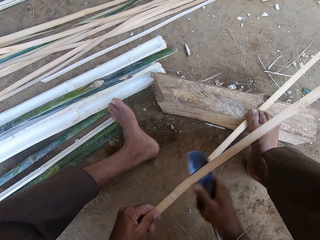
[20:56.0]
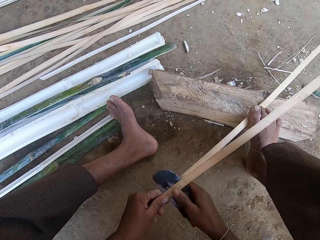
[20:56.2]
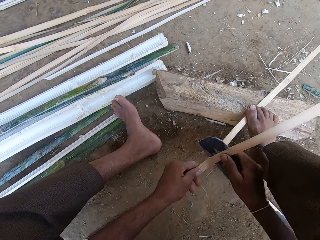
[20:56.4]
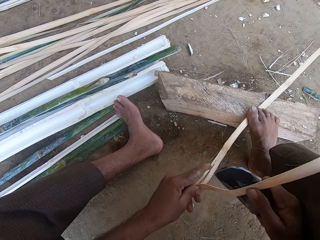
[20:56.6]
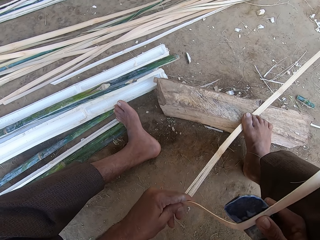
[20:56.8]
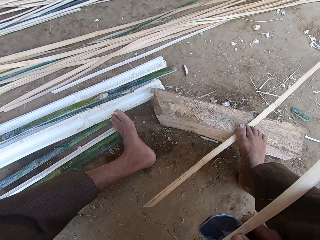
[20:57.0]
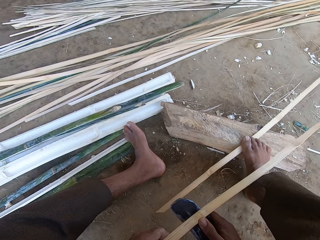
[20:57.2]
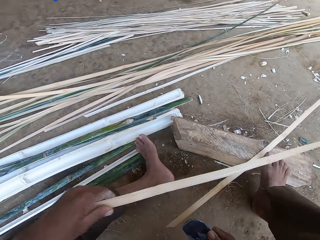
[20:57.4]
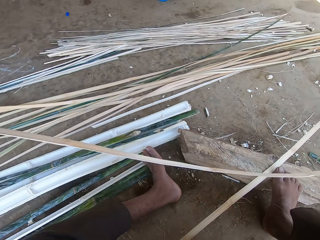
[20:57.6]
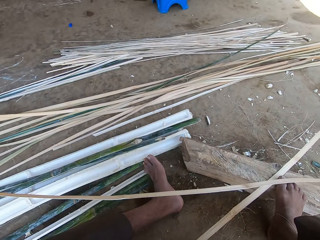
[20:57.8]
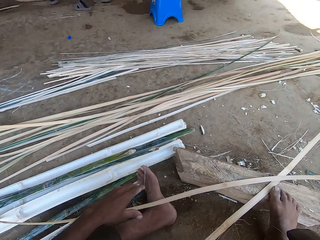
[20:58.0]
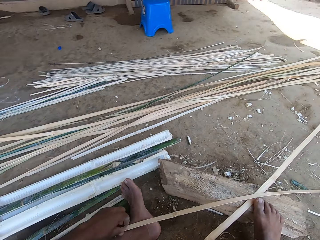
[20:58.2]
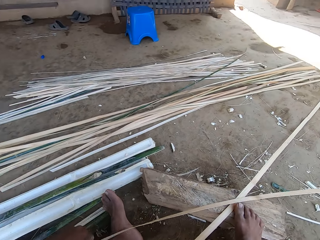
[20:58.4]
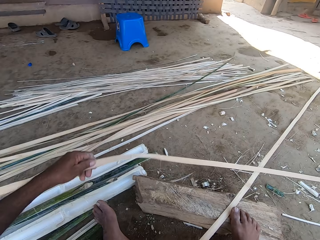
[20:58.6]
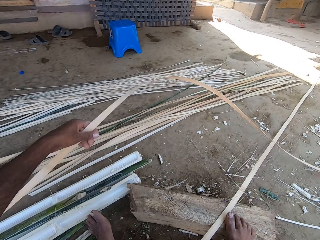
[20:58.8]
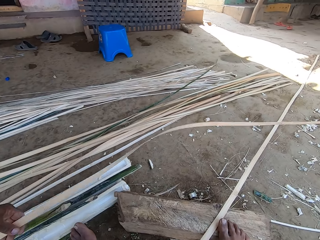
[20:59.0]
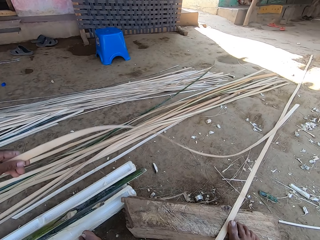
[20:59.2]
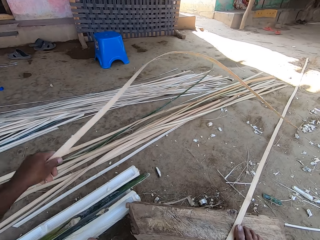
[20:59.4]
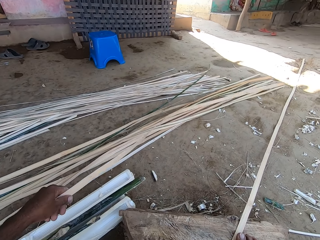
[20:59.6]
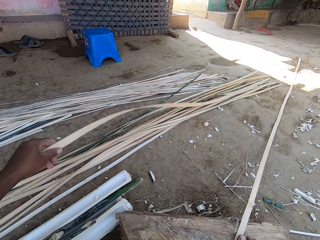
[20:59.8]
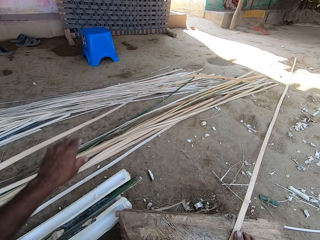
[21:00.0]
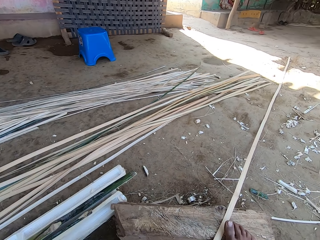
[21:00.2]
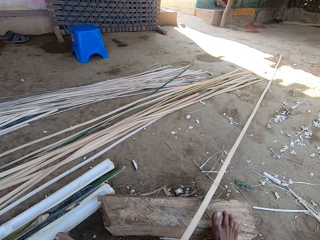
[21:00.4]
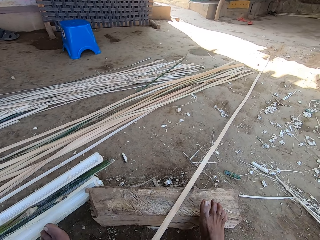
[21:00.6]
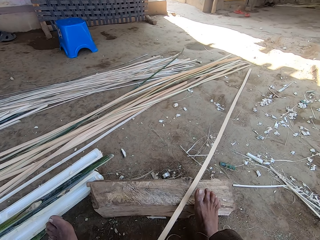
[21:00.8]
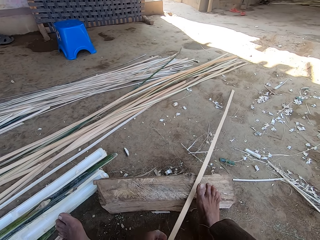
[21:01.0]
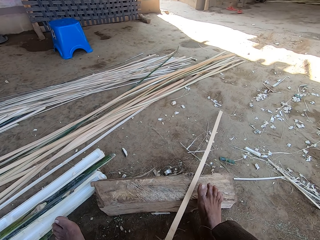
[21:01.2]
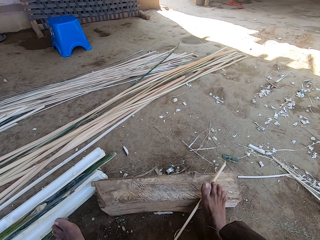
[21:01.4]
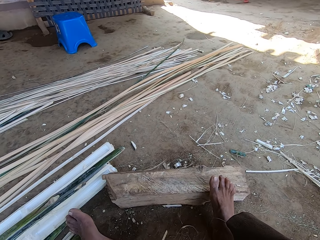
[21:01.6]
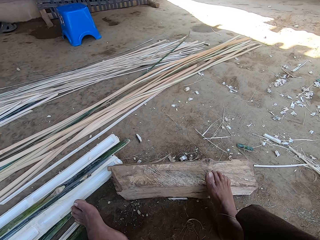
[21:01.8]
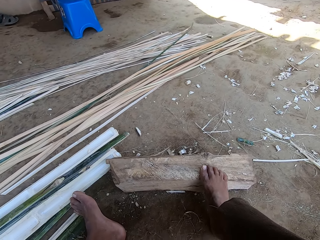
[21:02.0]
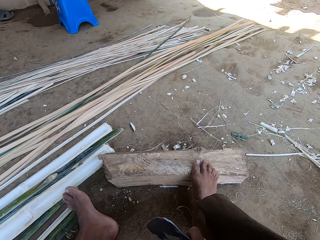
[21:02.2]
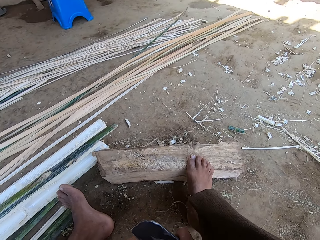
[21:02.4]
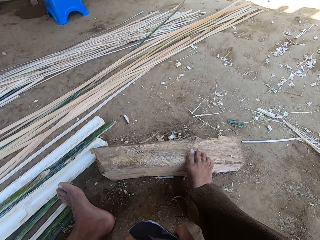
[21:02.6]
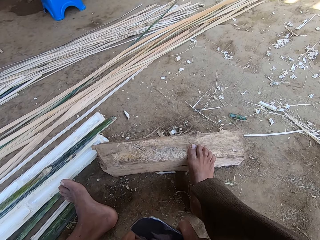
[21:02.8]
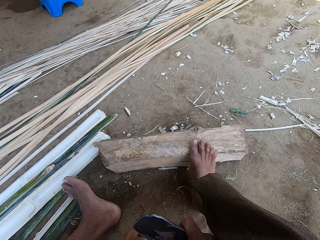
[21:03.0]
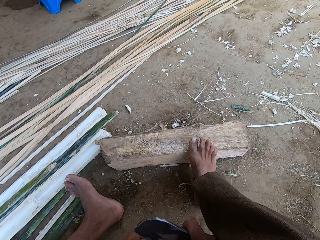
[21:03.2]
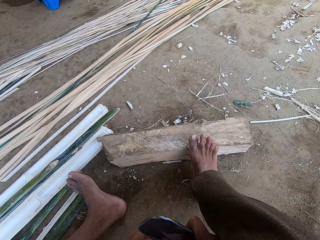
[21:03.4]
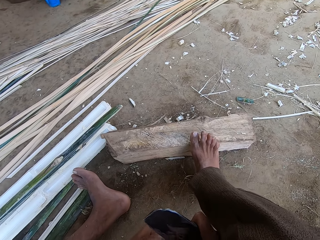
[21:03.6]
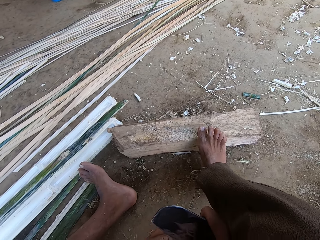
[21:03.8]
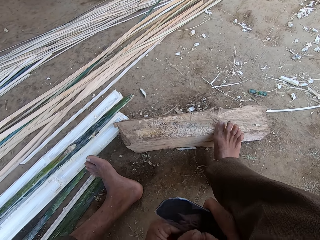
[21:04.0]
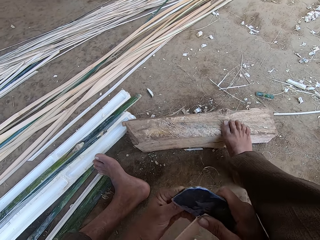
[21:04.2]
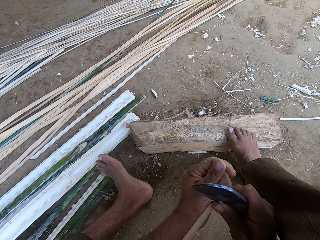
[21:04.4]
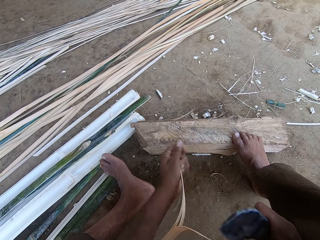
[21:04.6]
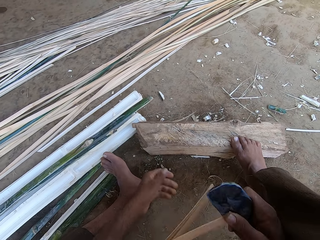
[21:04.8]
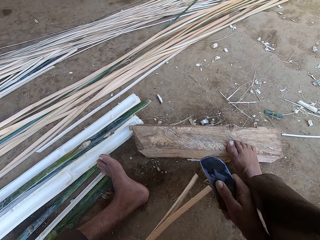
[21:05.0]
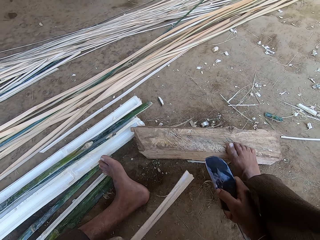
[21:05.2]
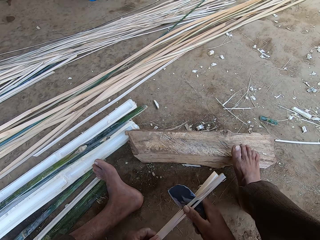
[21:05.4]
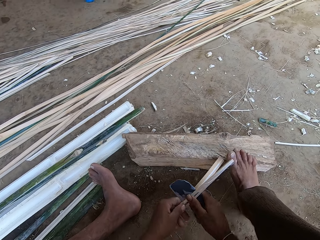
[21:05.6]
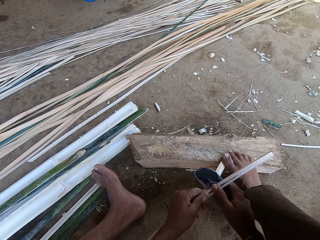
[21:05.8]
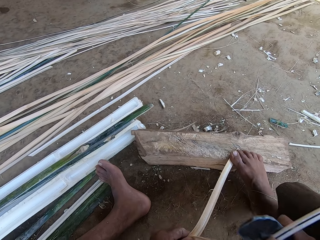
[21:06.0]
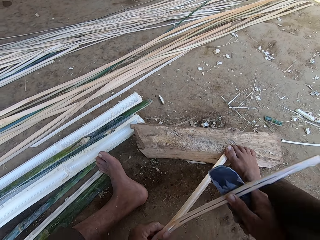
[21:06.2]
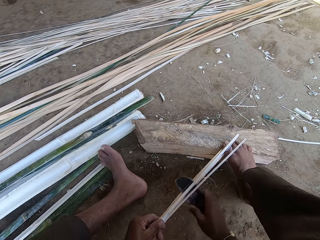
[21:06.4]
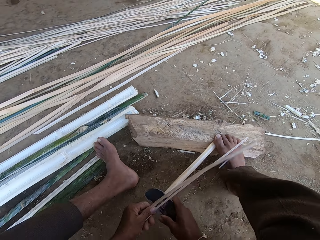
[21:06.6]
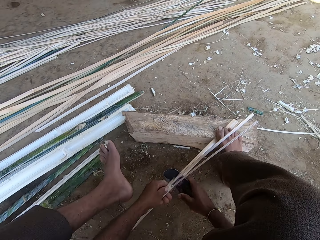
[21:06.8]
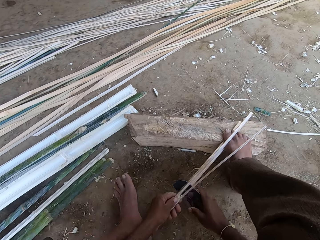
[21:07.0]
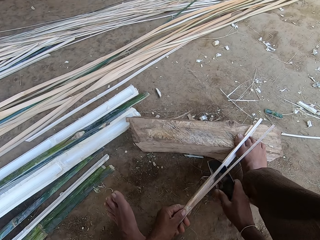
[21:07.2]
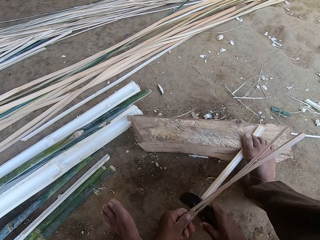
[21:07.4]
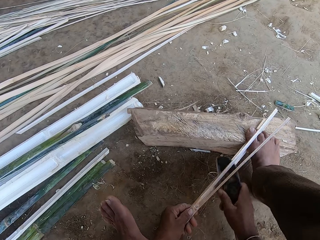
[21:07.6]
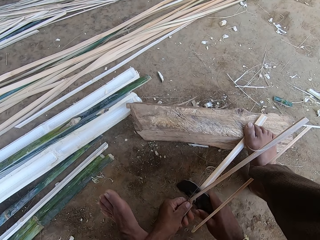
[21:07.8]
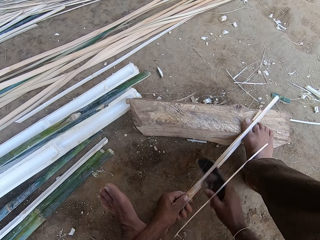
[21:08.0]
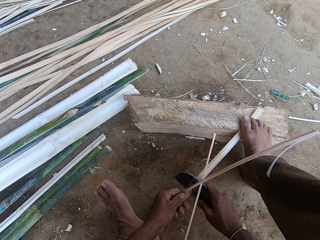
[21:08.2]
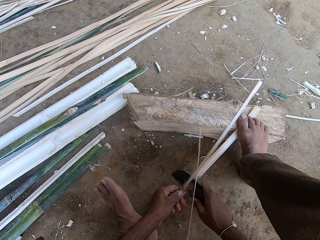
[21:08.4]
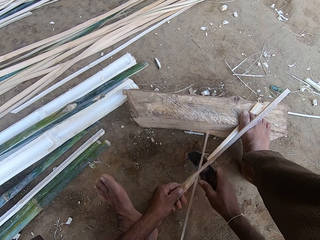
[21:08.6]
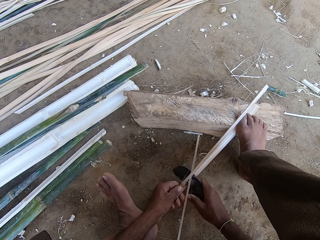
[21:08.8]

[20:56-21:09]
The camera wearer moves the basket weaving plant. They put the bamboo on top of another bamboo. They hold the basket weaving plant with the left hand. They drop the basket weaving plant on the ground. They move the basket weaving plant. They pull the piece of bamboo. They hold a machete on the left hand. They put the bamboo on top of another bamboo. They separate the basket weaving plant. They cut the basket weaving plant with the machete.

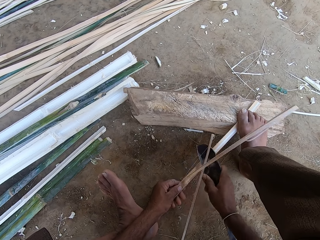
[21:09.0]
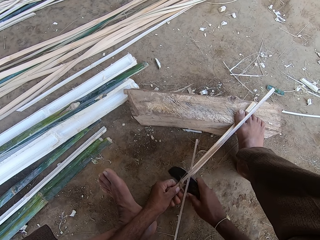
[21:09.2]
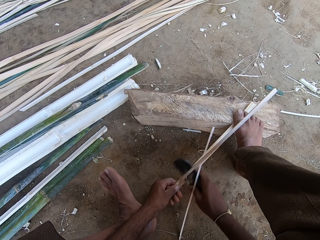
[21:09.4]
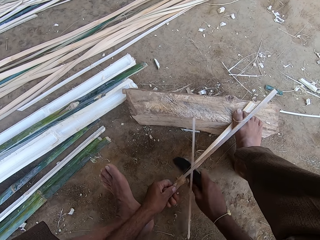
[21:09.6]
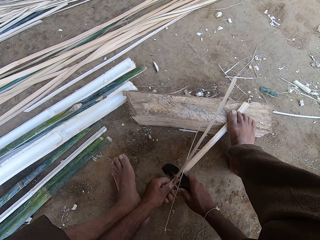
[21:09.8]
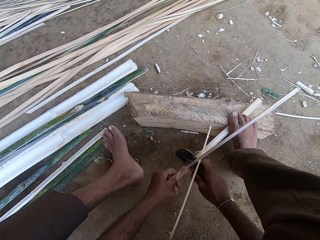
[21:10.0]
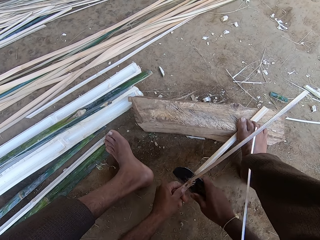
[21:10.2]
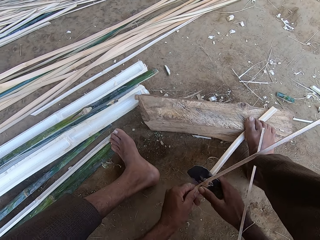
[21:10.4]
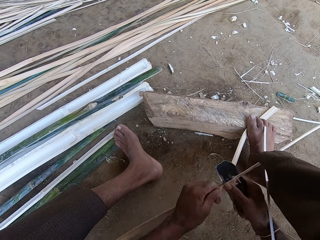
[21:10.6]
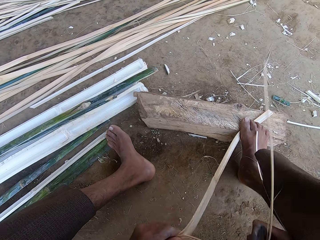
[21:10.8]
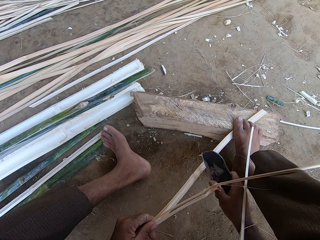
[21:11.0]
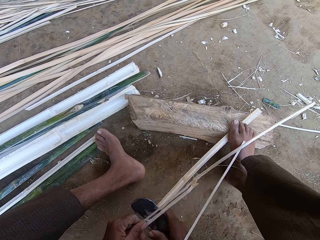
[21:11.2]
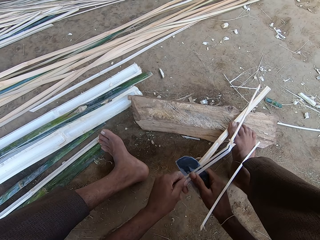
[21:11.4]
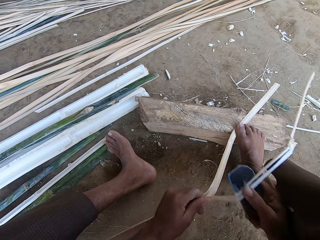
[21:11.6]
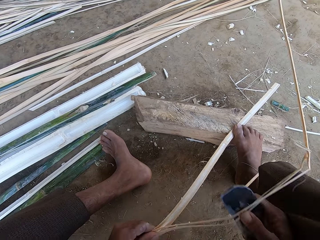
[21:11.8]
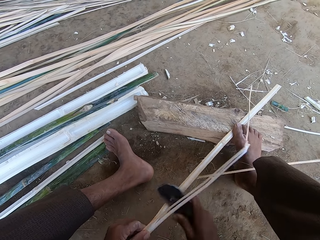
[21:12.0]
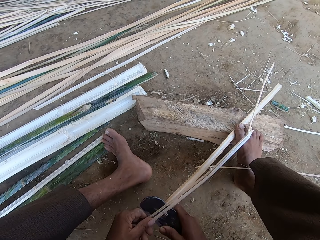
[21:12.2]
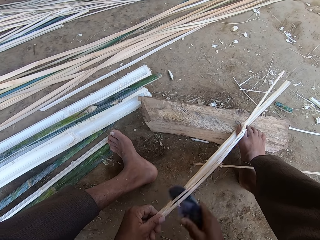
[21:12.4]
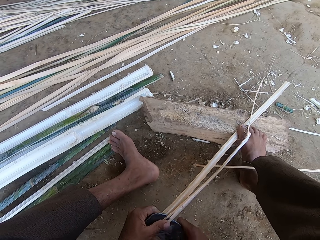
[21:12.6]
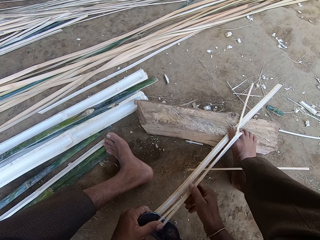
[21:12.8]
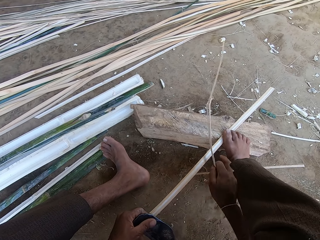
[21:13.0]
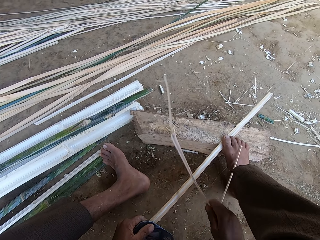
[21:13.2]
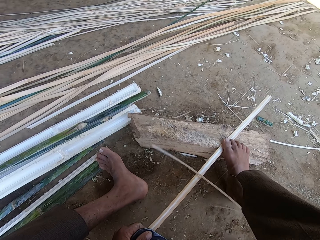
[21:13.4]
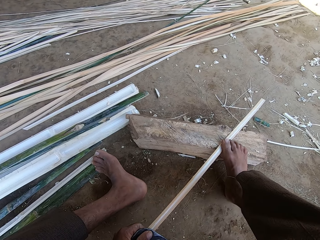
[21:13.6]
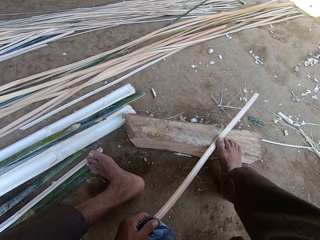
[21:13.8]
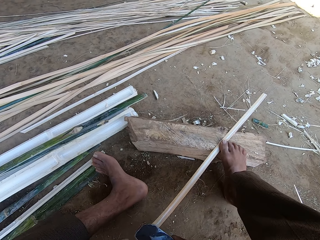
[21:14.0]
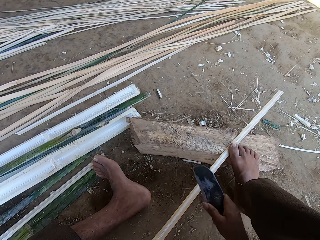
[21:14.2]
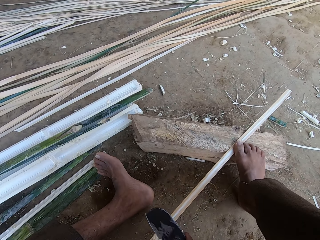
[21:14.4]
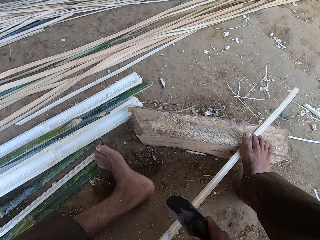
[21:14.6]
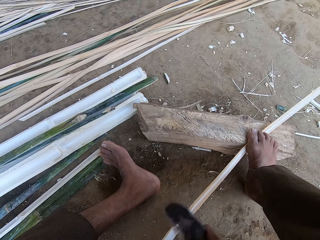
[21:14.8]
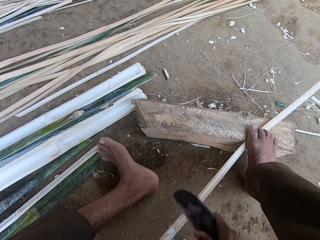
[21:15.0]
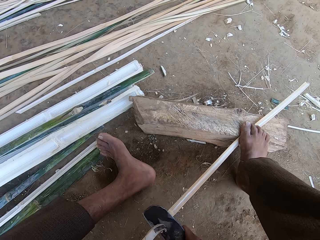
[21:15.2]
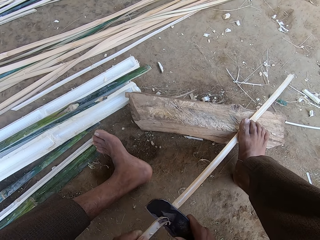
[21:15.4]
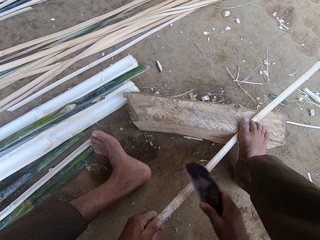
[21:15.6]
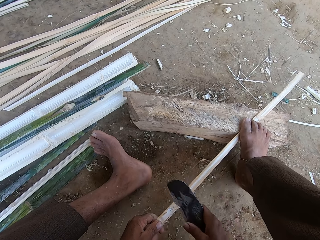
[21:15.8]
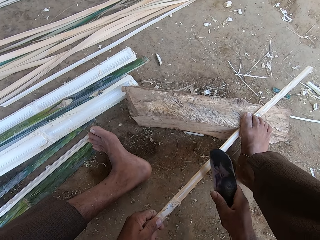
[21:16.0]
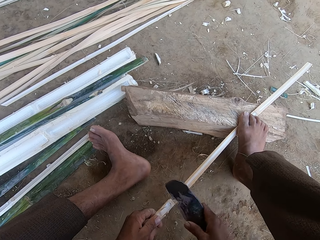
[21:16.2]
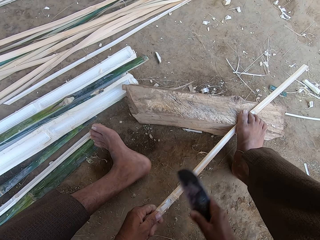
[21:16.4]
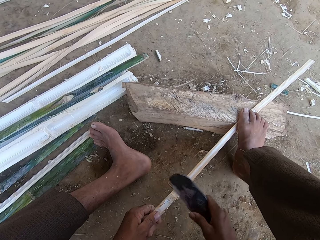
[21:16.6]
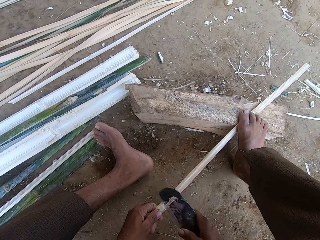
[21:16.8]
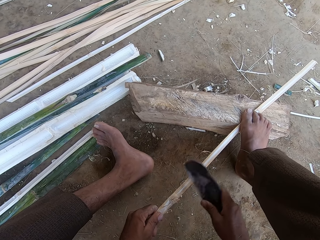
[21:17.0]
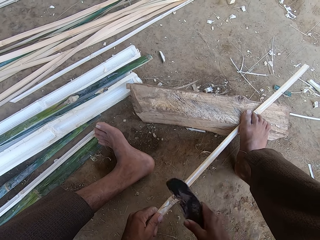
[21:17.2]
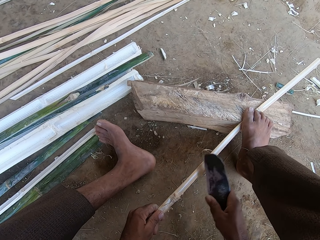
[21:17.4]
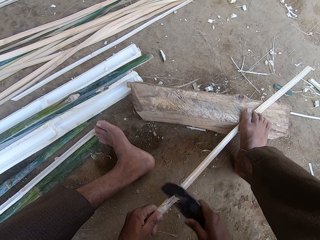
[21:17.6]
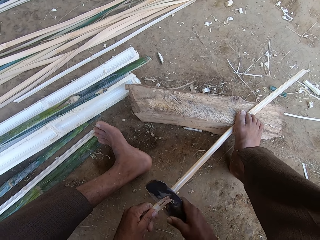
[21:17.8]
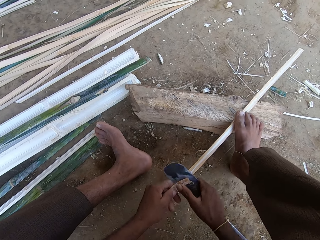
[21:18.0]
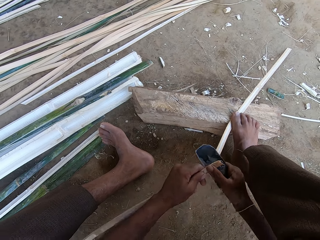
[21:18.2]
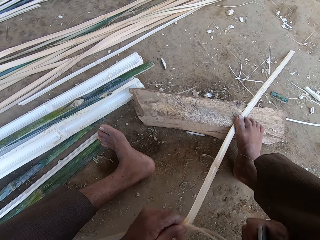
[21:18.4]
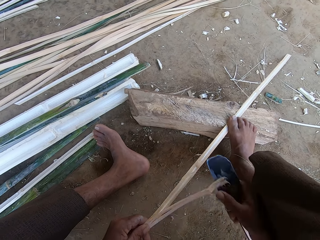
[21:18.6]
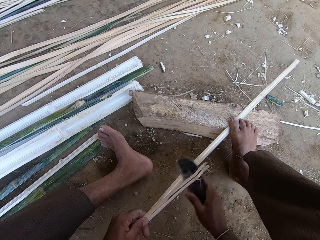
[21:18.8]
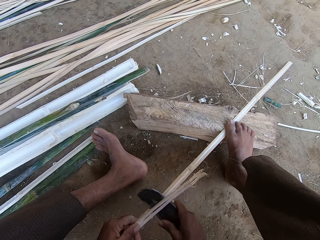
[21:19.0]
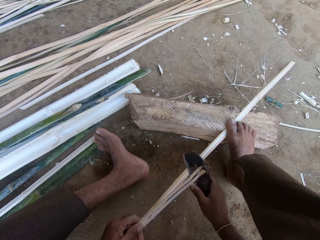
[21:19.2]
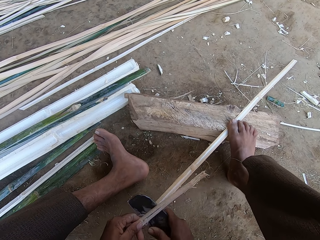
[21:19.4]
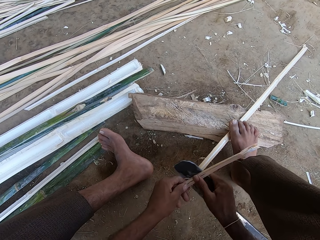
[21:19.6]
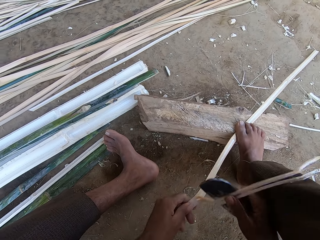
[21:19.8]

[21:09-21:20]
The camera wearer moves the left hand and cuts the basket weaving plant with a machete. They move the piece of bamboo and cut the piece of bamboo.
